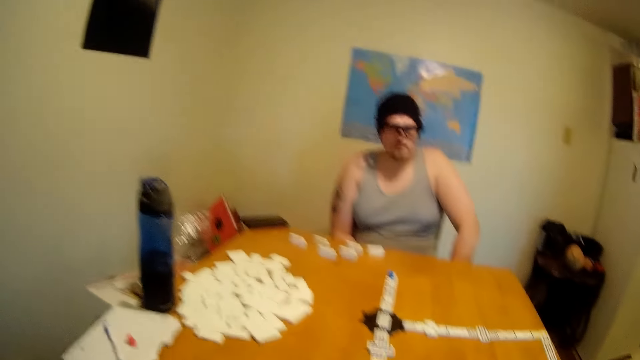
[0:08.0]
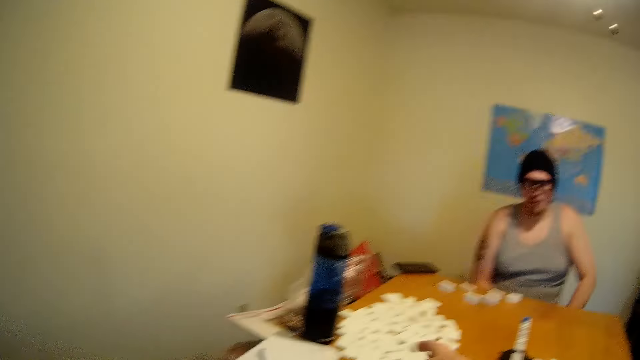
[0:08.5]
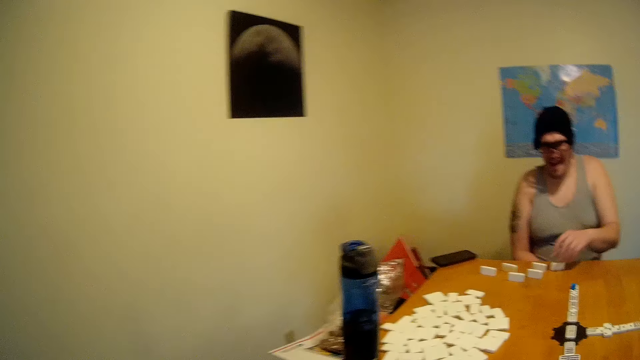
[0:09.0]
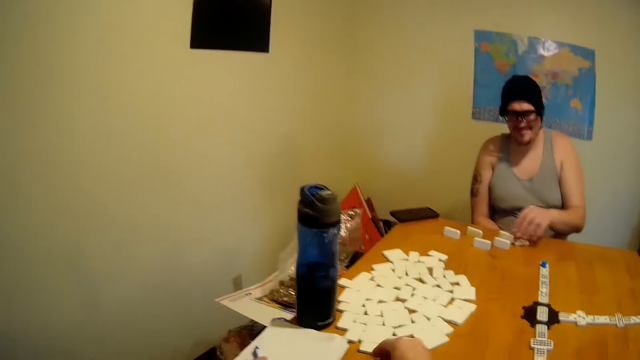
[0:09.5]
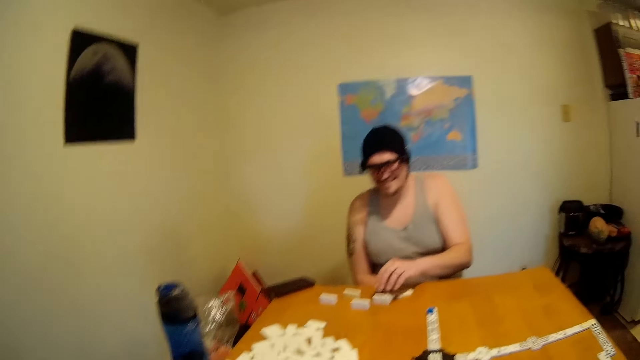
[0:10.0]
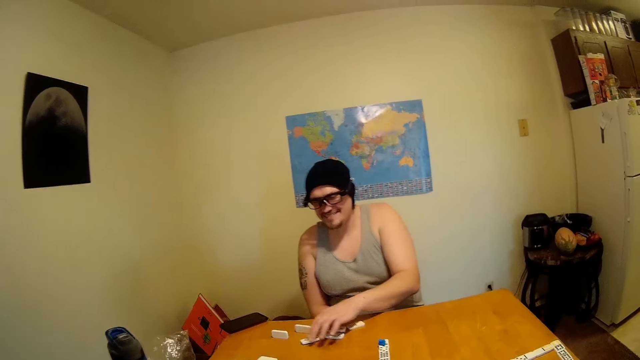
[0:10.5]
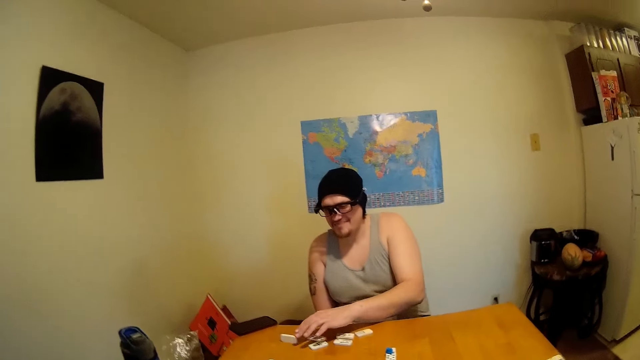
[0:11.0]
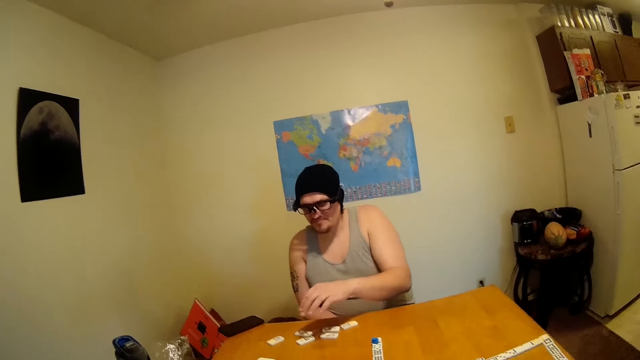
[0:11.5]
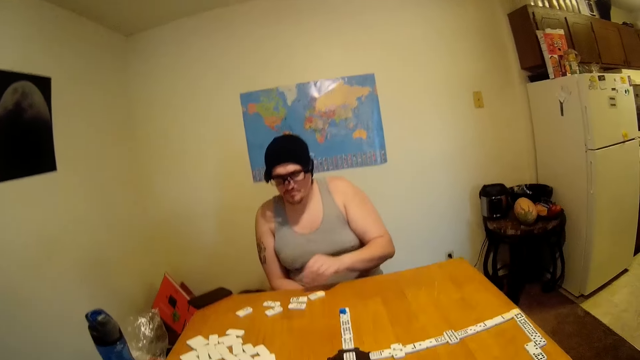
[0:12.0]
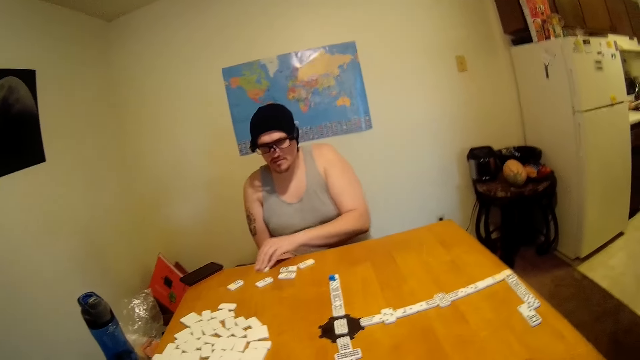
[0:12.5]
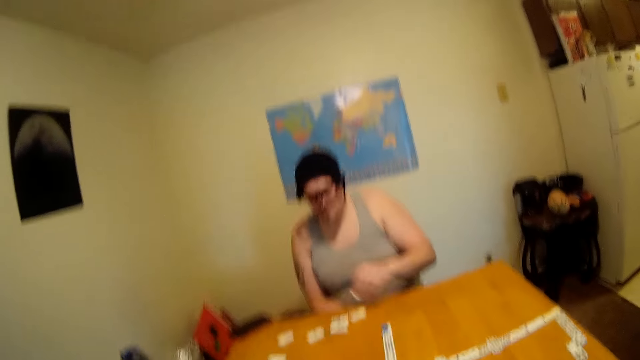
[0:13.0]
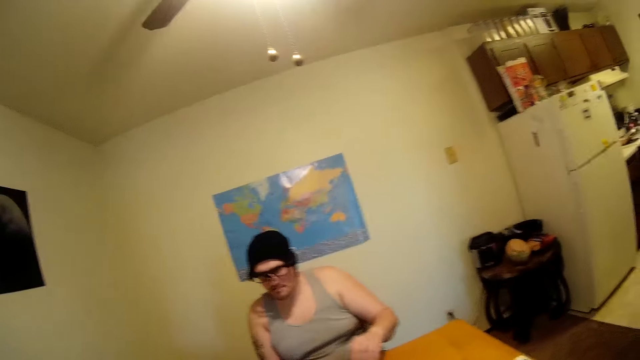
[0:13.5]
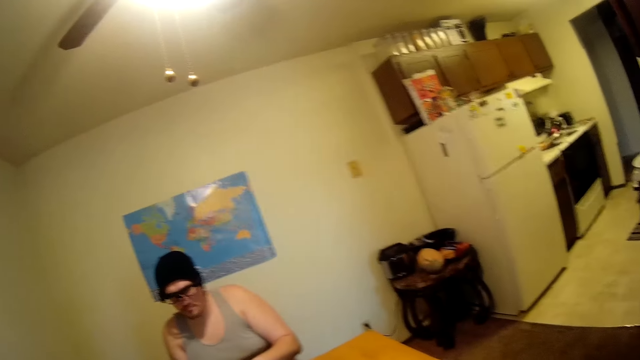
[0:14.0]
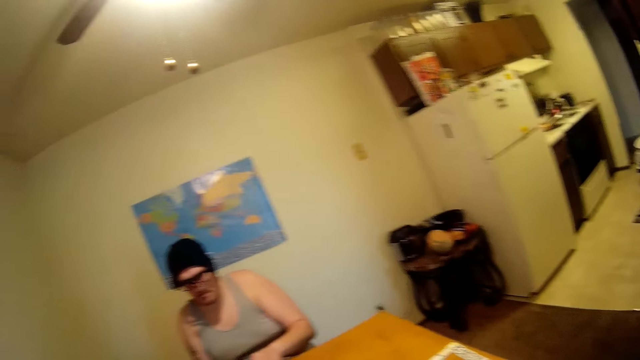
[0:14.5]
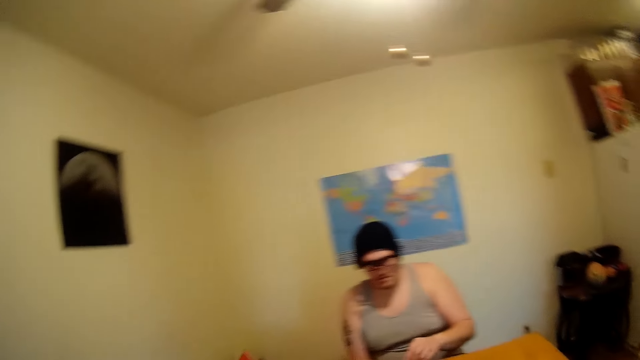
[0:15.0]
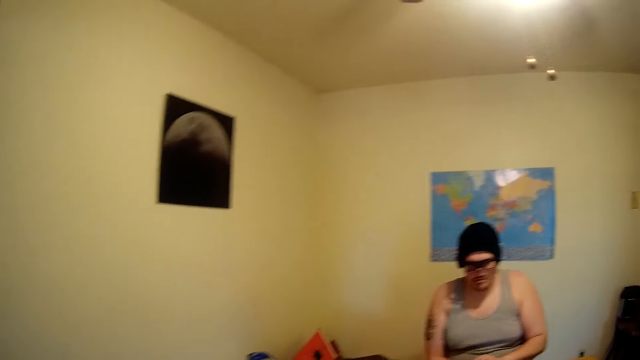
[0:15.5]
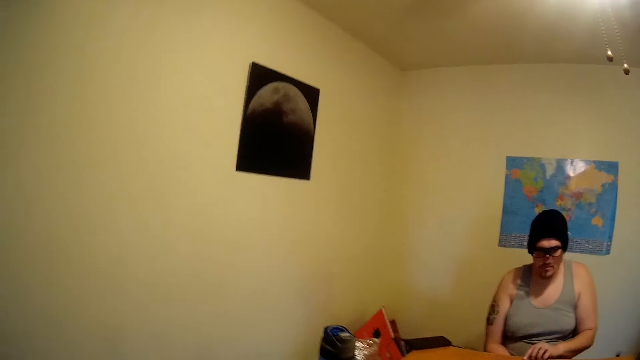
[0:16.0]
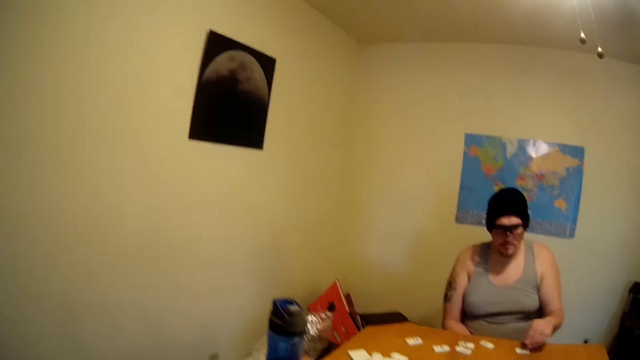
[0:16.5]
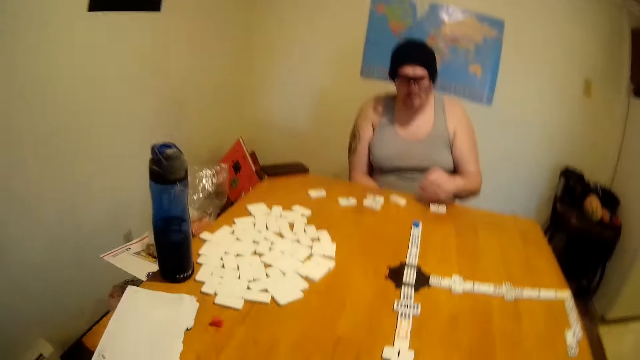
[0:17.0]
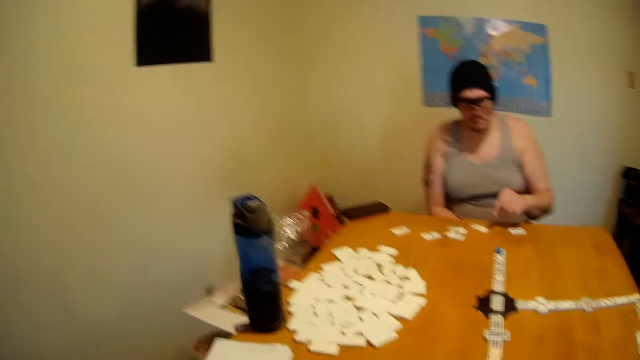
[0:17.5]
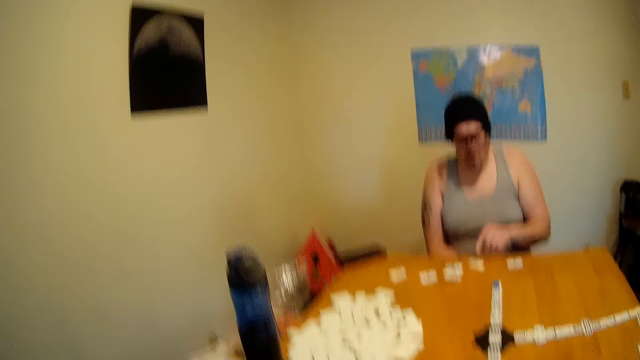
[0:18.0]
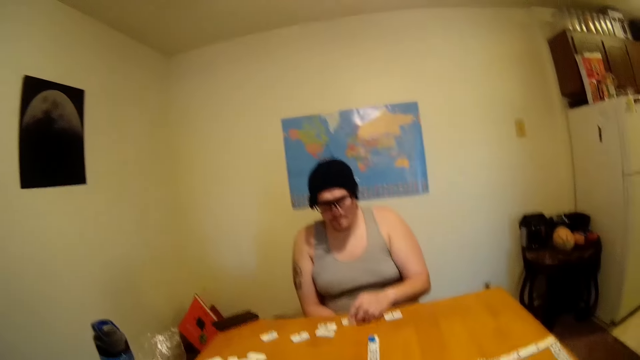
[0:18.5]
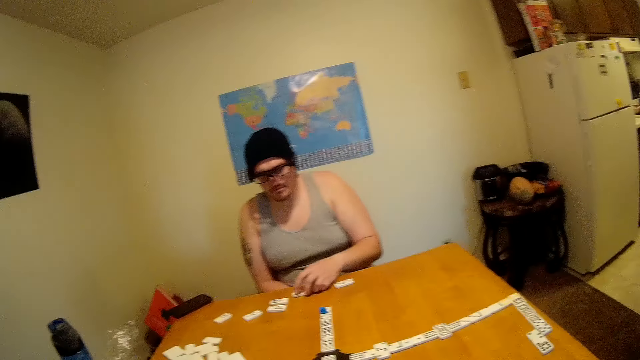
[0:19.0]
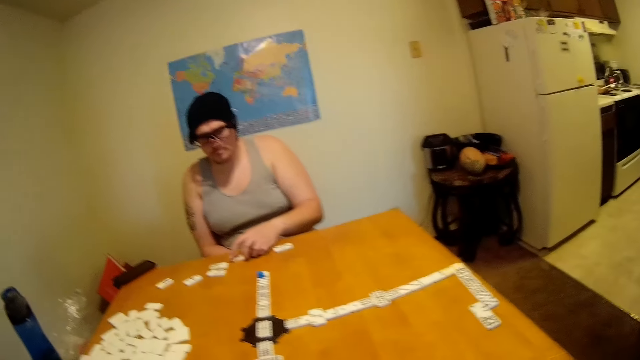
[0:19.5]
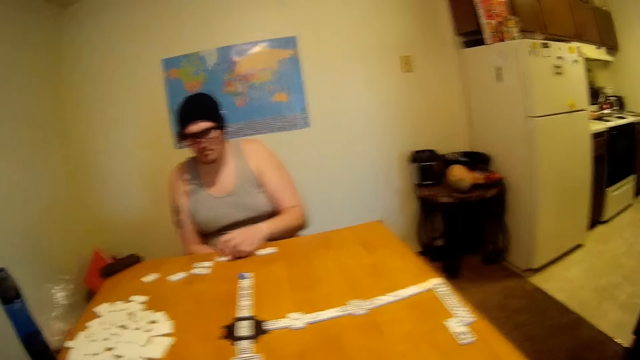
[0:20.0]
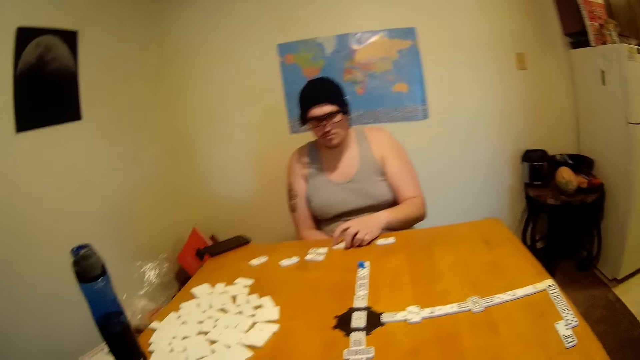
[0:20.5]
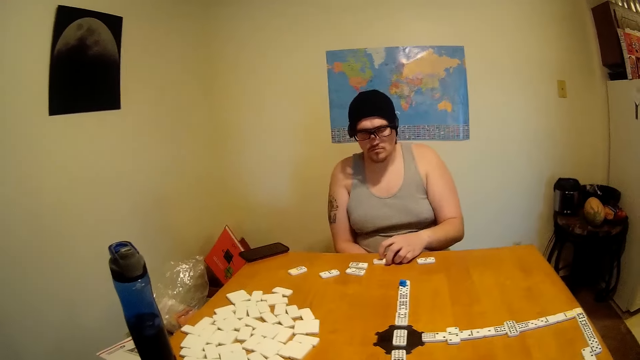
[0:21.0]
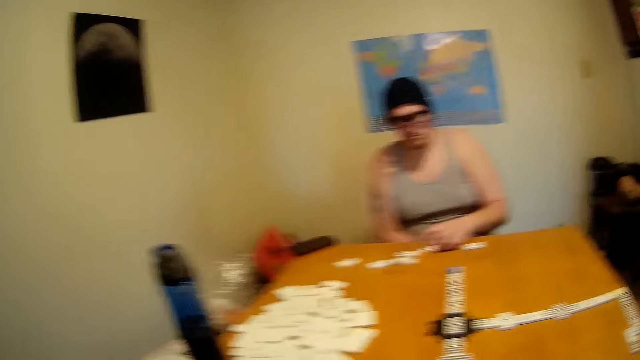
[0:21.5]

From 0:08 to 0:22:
The camera wearer lifts a hand. A man arranges dice or dominoes on a table. The camera wearer picks up a domino. The man arranges the domino. The camera wearer looks around. They lift a hand. They look around.

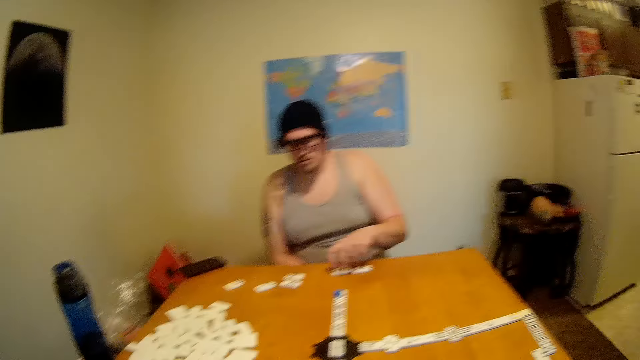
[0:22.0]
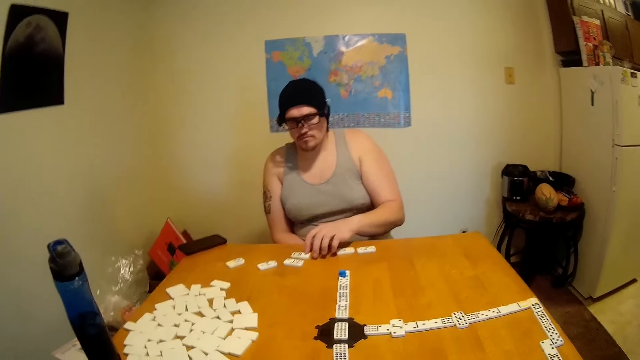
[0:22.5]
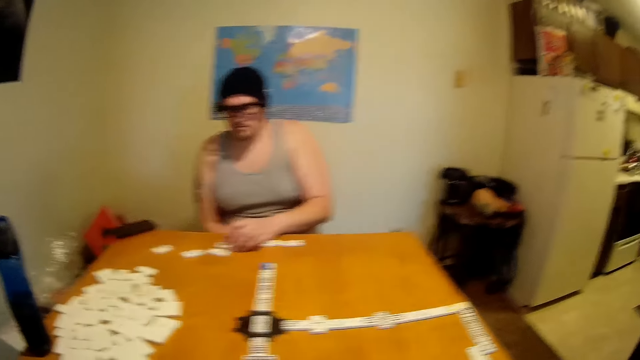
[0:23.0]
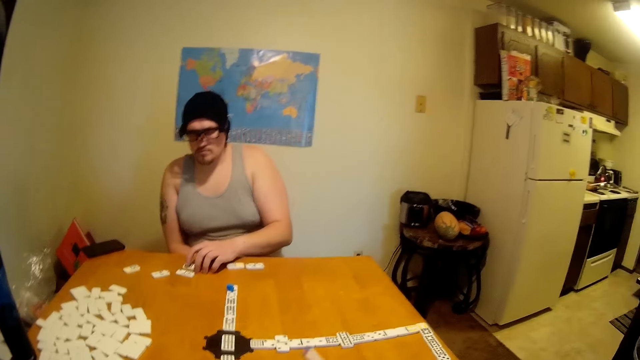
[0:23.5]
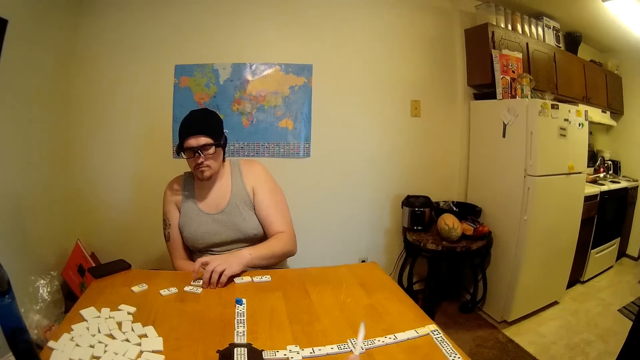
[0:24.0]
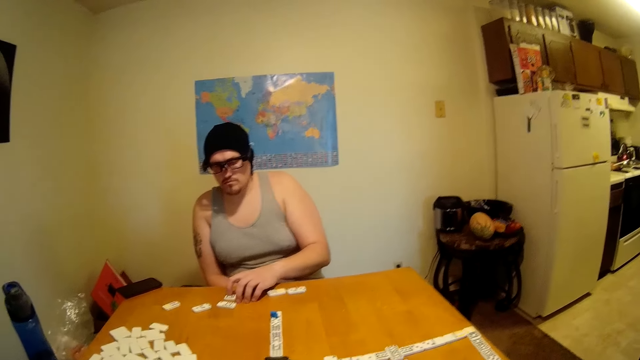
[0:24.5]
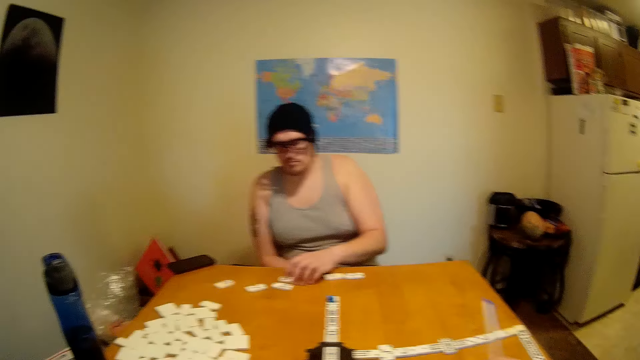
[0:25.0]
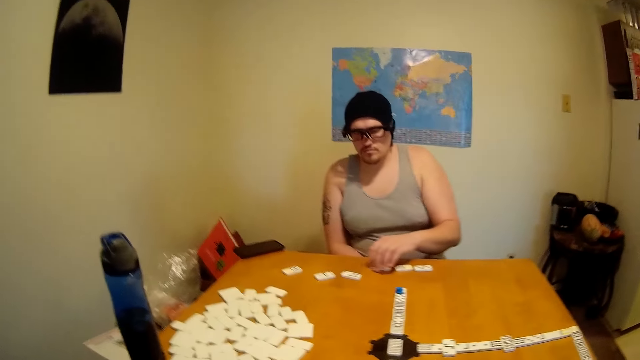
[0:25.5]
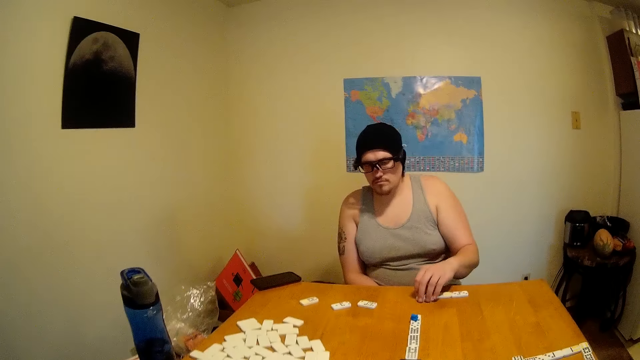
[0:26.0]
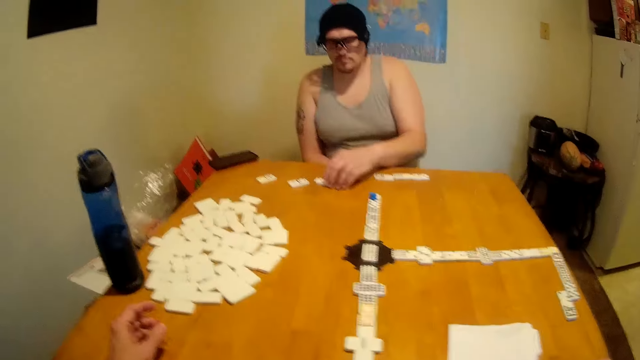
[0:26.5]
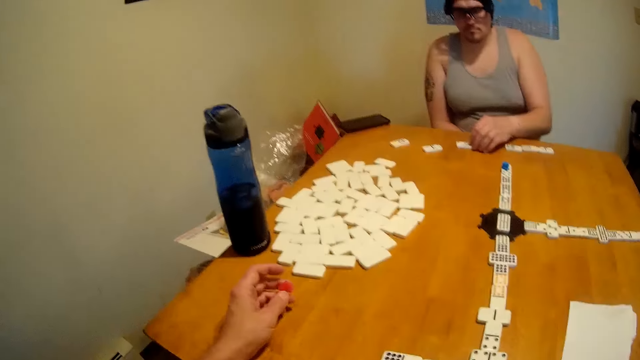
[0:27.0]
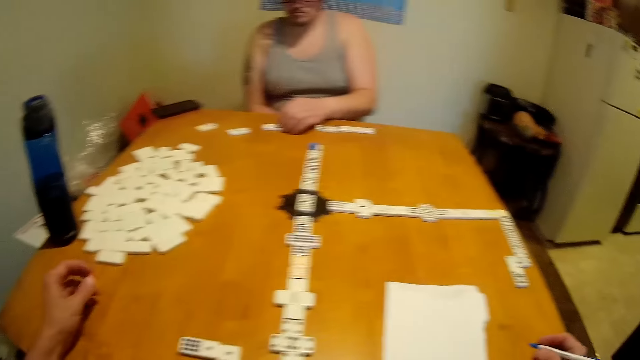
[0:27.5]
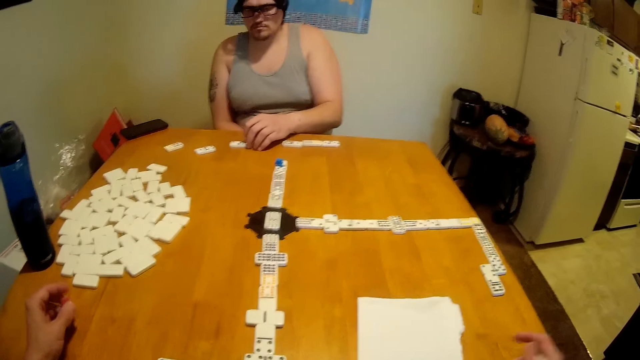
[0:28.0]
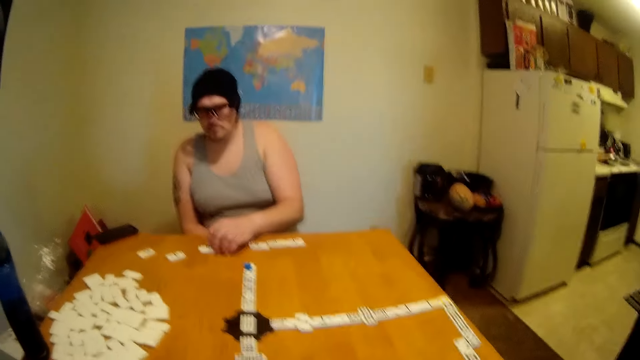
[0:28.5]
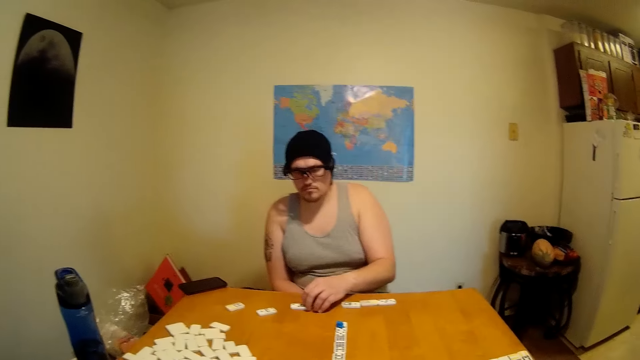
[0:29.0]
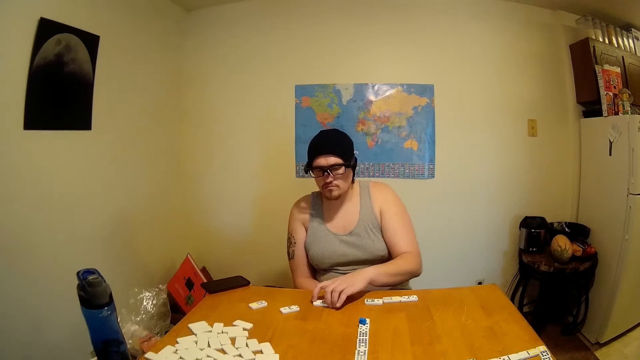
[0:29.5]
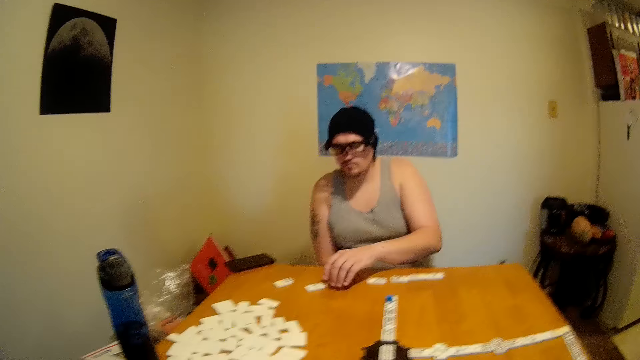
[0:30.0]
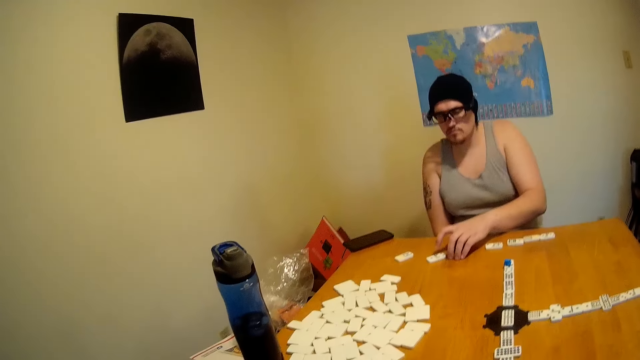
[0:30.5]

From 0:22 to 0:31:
The camera wearer talks with the man. They write in a book. They move a pen. The man arranges the domino. The camera wearer talks with the man. They hold a checker and look around.
